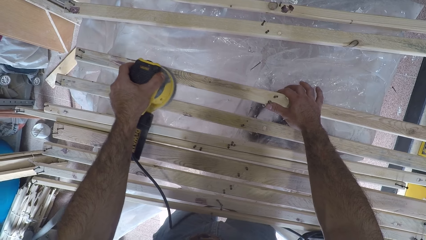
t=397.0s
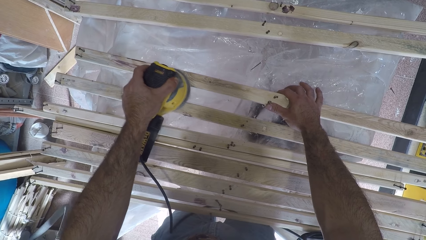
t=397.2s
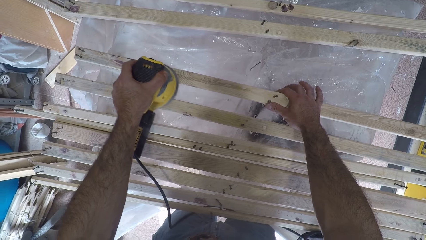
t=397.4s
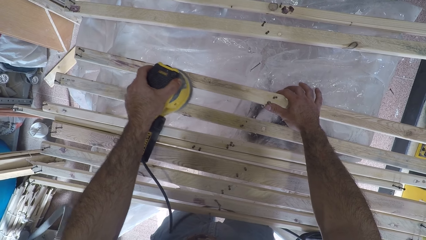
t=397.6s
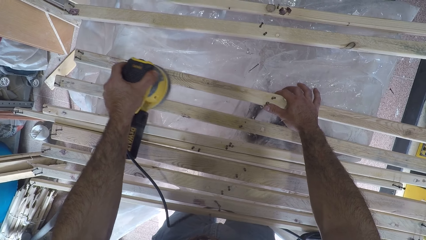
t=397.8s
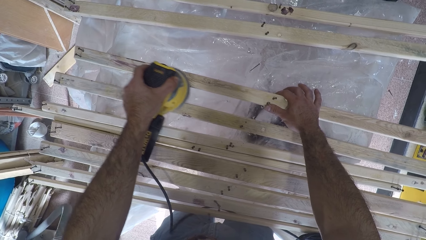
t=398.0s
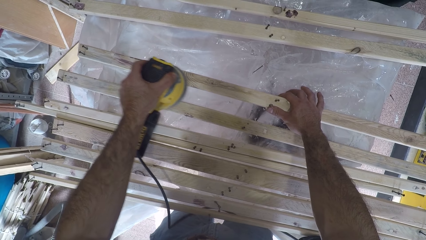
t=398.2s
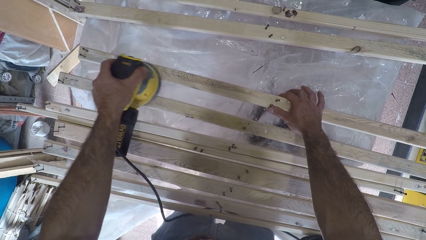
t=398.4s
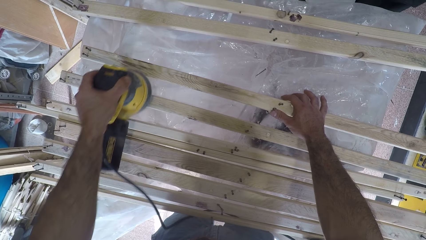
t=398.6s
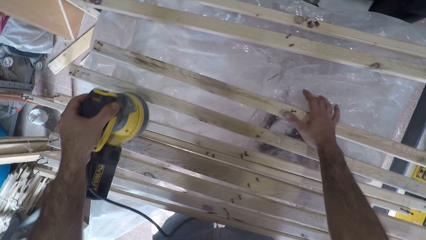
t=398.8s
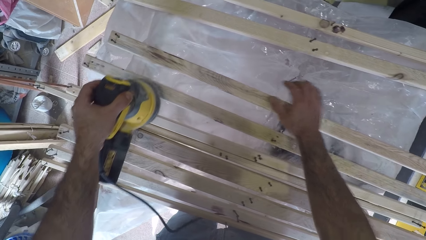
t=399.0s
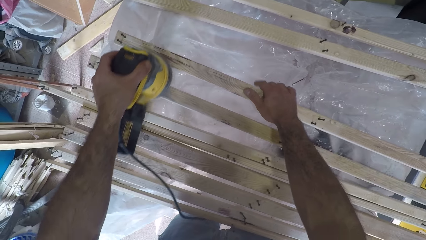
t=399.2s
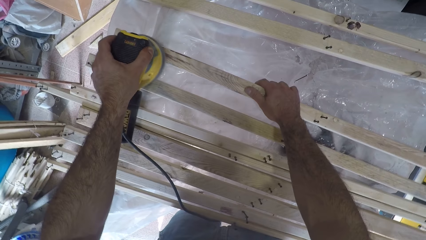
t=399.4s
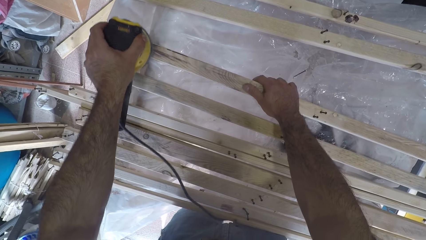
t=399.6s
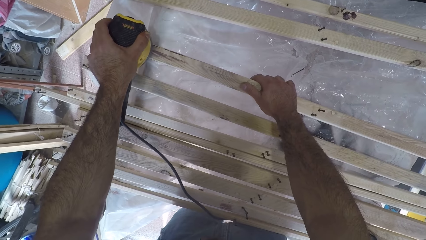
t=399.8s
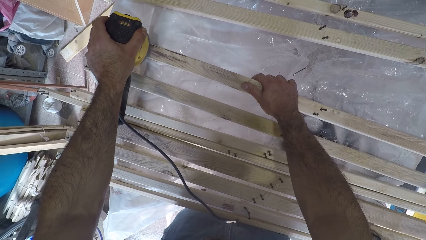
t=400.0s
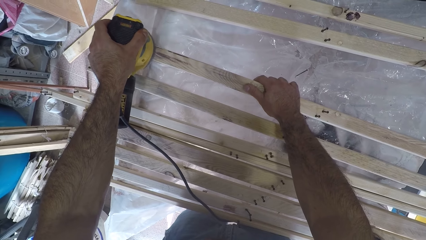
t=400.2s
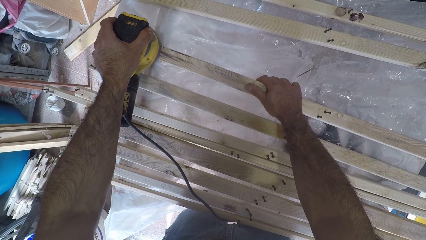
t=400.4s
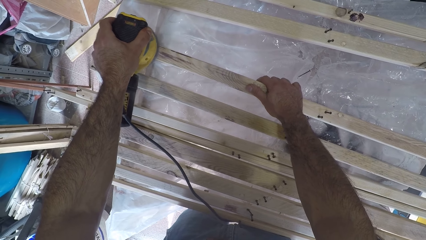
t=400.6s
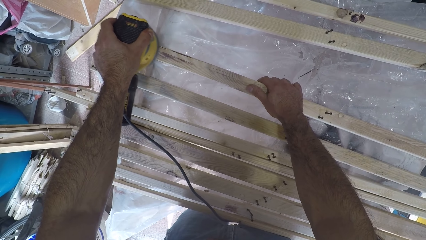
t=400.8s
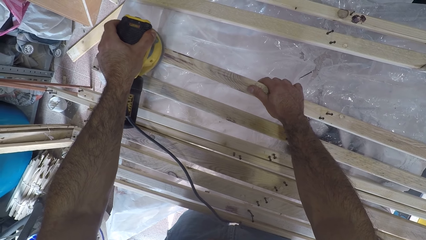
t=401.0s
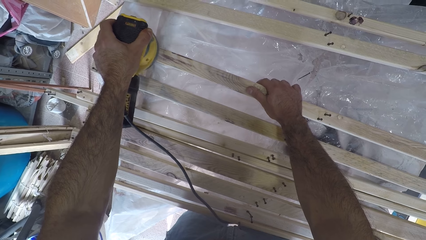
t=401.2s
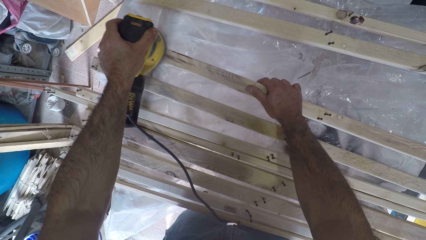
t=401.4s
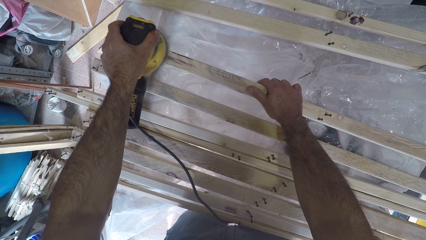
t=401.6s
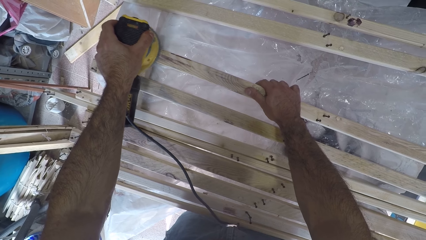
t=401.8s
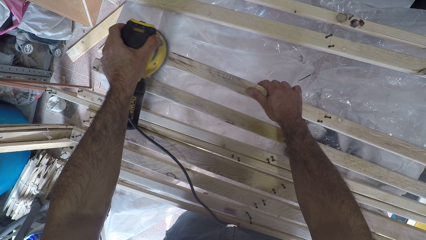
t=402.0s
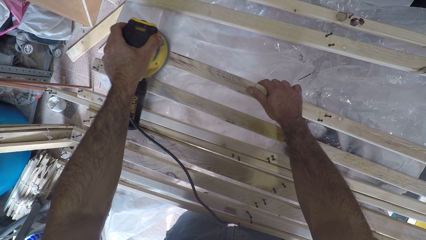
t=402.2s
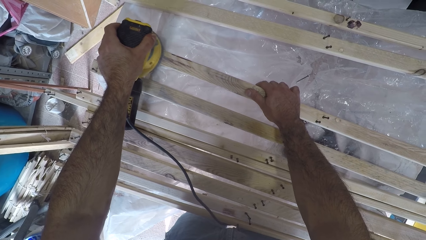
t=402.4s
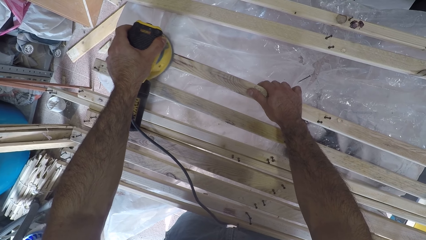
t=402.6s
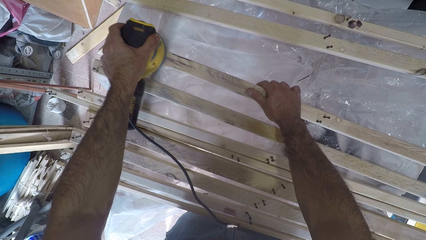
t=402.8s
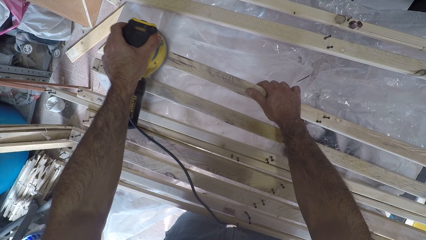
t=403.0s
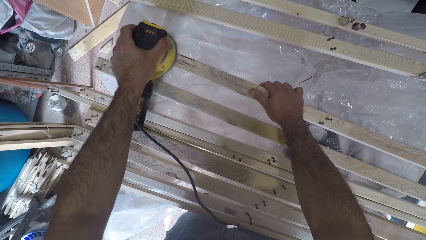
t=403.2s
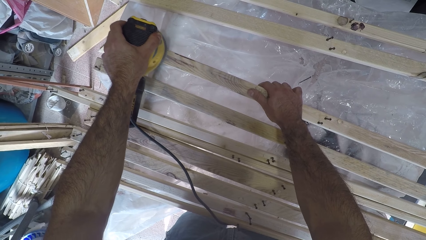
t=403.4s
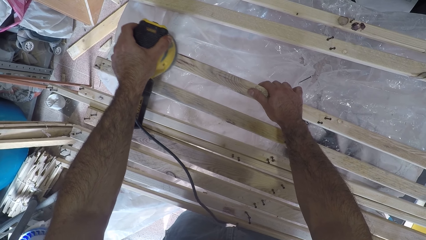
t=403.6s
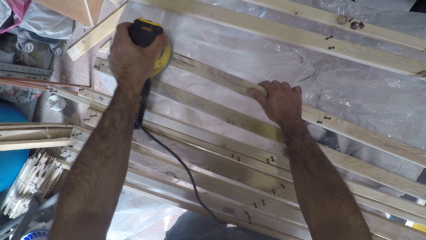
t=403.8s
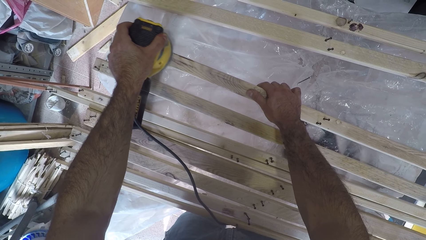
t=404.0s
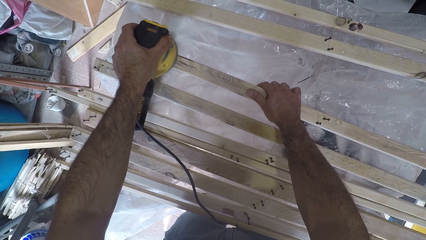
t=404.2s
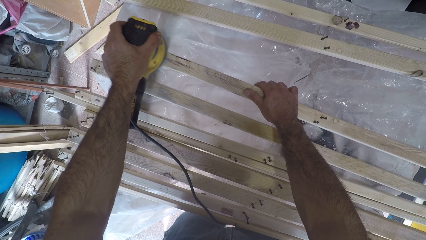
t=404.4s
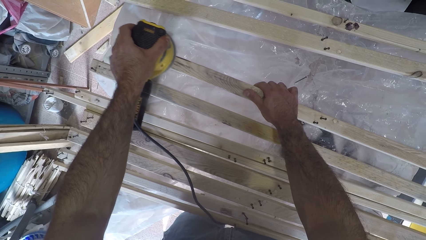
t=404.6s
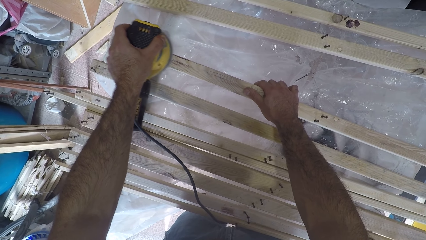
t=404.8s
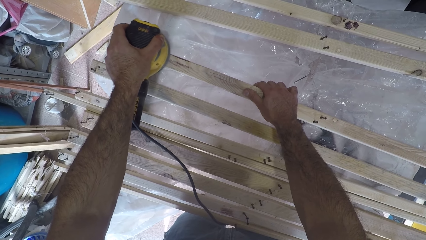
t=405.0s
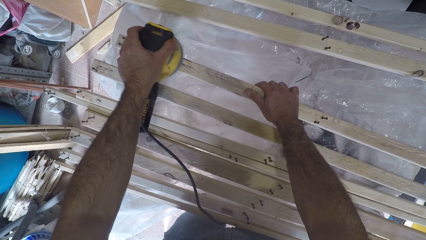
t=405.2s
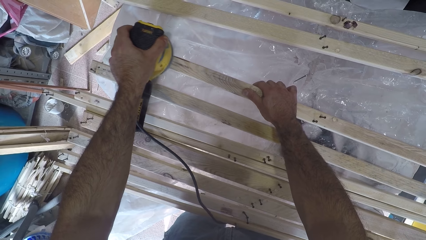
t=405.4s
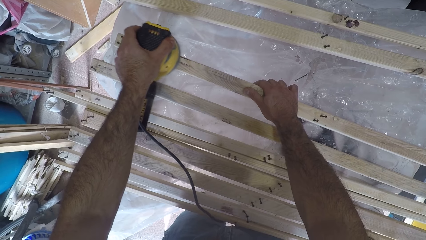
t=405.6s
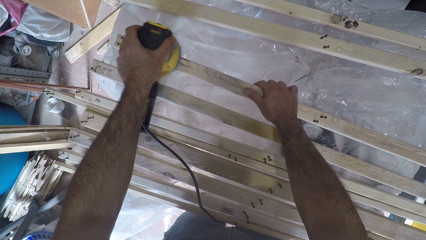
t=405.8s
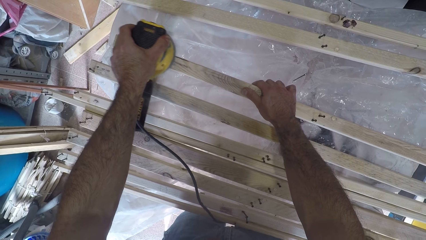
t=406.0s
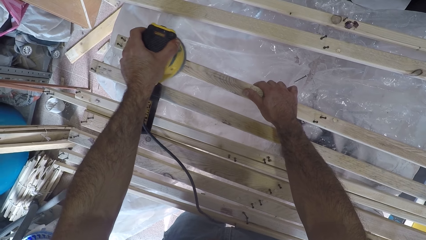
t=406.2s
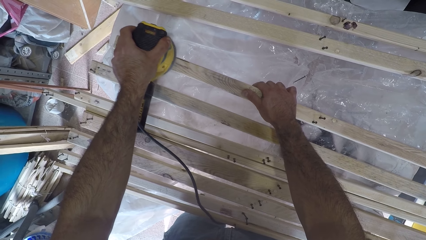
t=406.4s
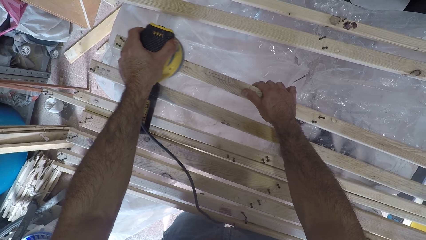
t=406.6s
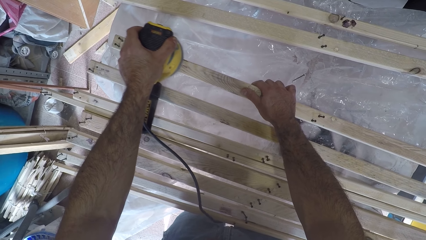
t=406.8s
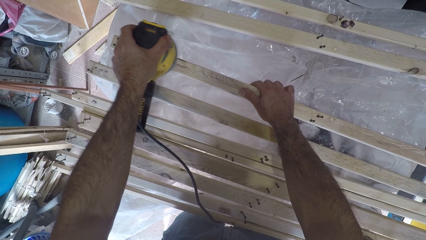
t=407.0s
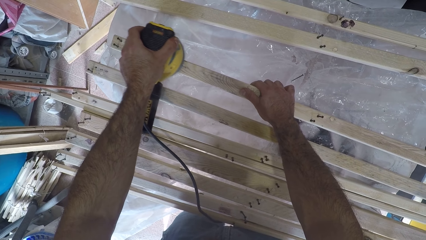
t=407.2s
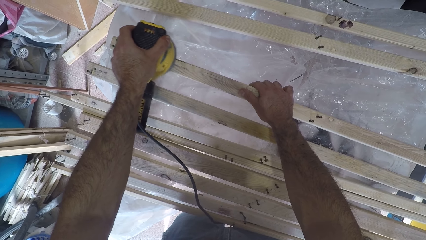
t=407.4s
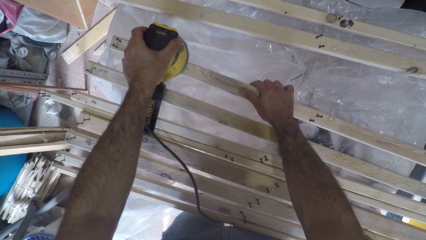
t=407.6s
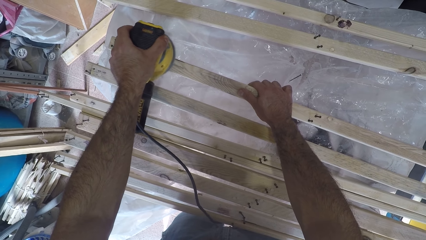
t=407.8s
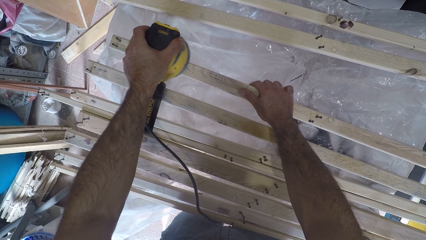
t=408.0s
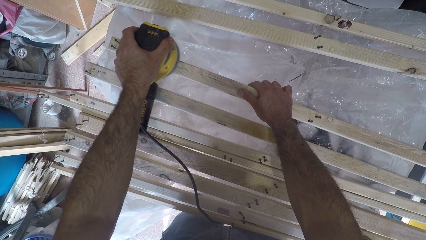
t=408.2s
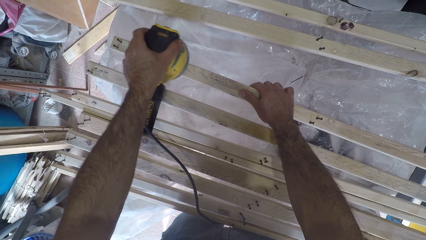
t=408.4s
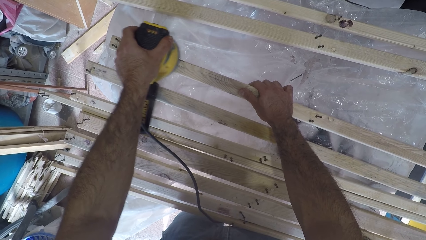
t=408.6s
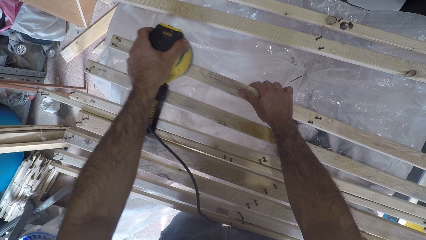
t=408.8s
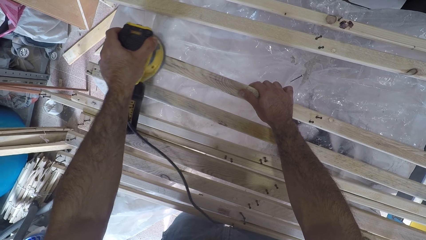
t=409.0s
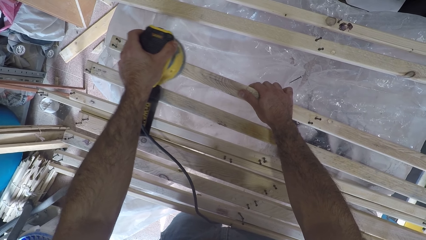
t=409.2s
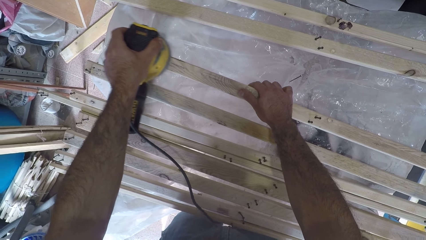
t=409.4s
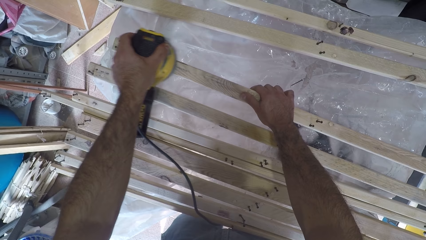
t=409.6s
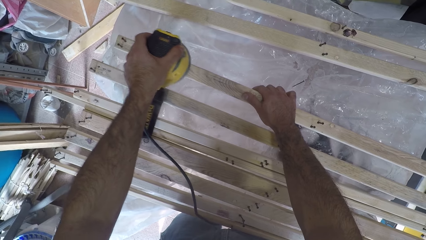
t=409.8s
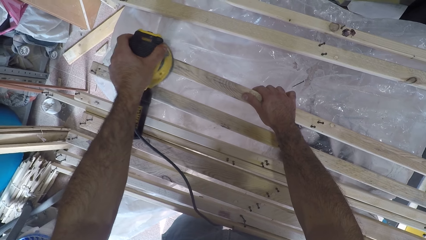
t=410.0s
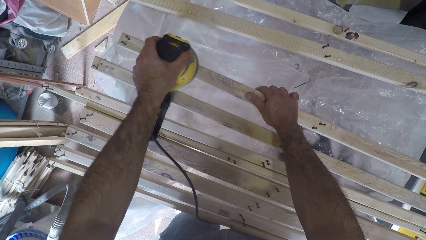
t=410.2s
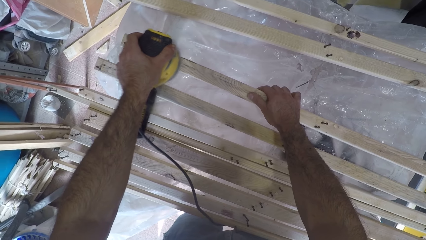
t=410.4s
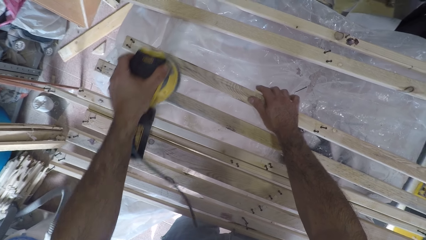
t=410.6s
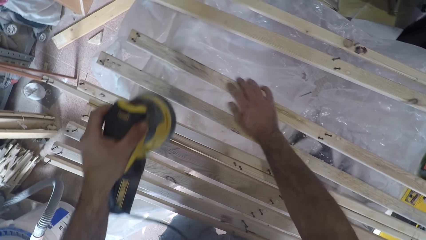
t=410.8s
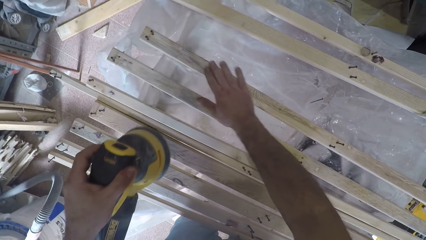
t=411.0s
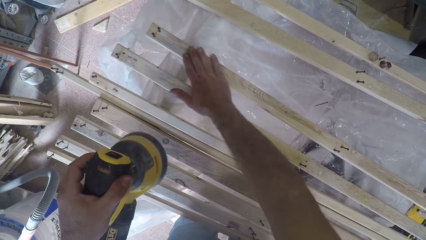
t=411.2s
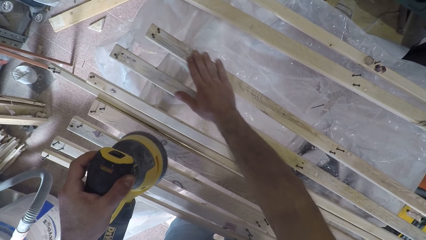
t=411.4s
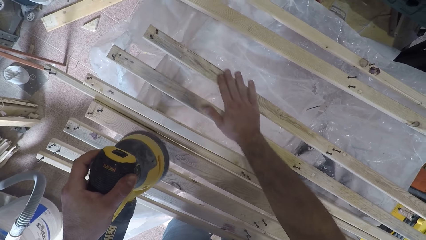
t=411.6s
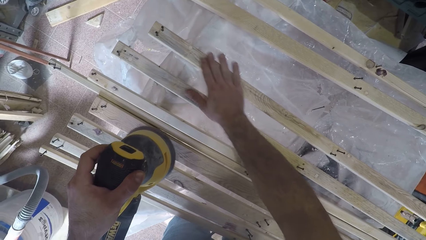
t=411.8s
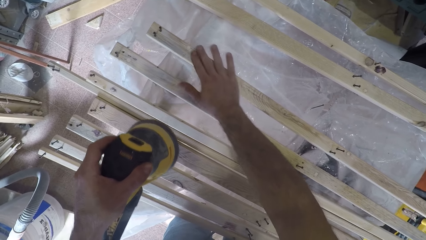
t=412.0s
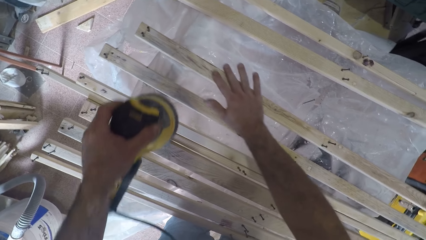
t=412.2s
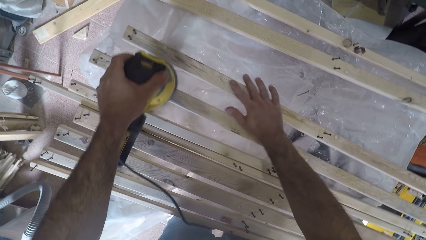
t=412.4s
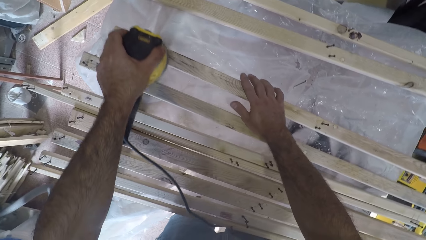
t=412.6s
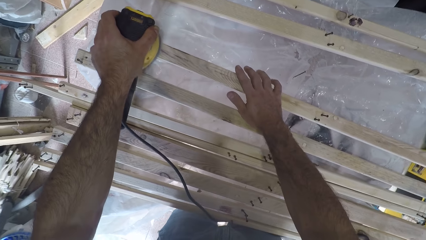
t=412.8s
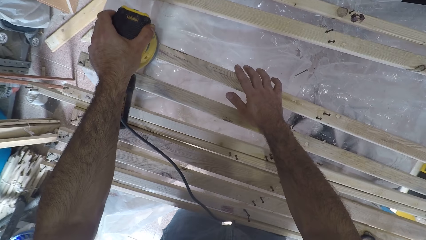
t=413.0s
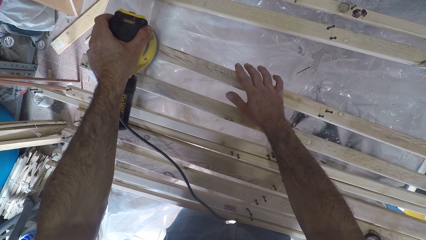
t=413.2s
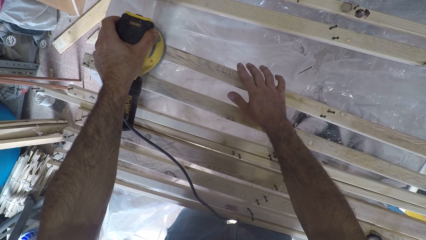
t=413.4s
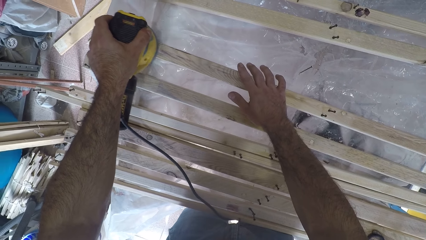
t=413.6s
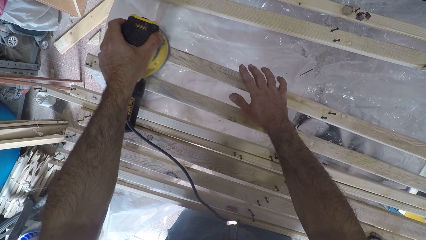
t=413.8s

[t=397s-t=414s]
The camera wearer releases the wood. He moves to brush the top of the third wood plank. He holds the wood with his hand. He touches the surface of the third wood plank with his right hand. He holds the wood with his hand. He continues to brush the third wood plank with the brush oscillating tool.
